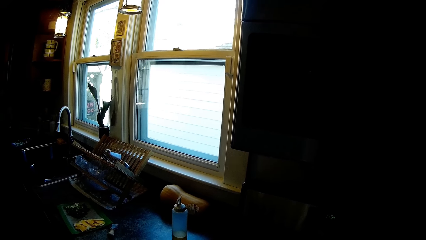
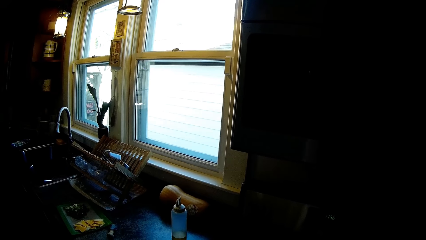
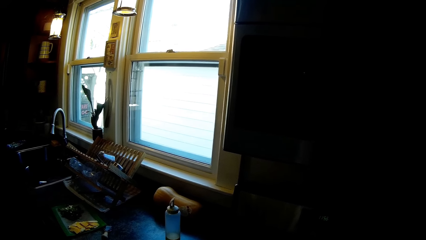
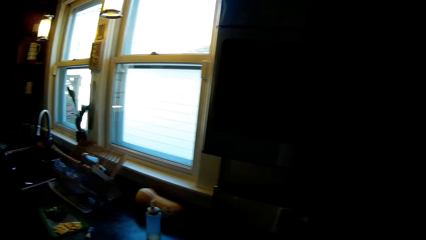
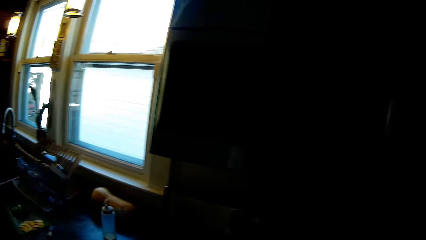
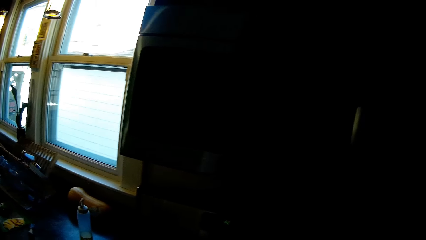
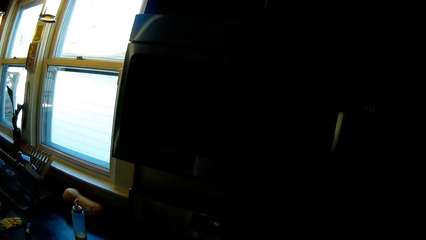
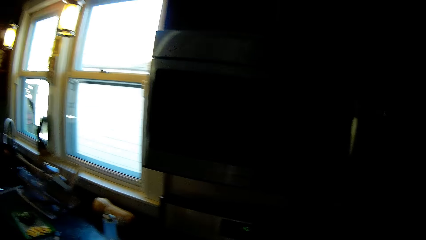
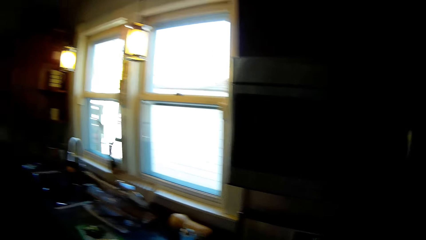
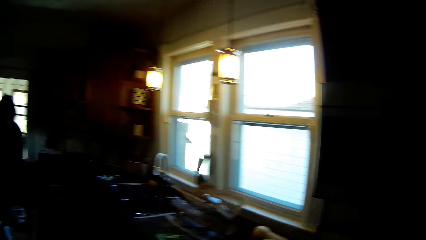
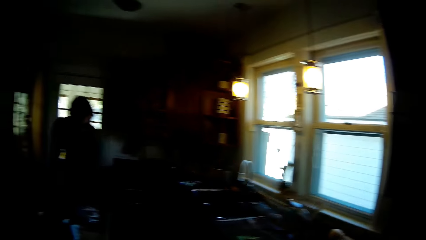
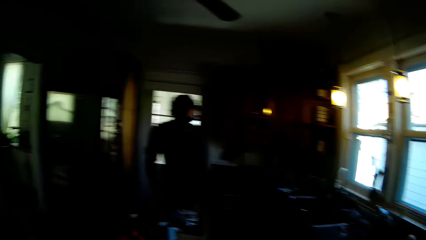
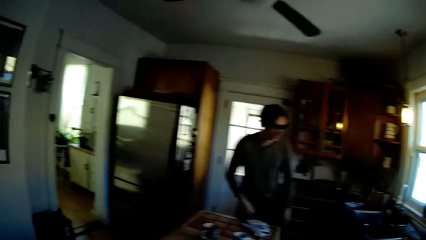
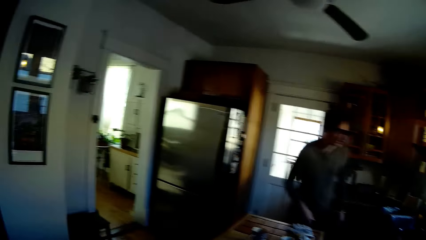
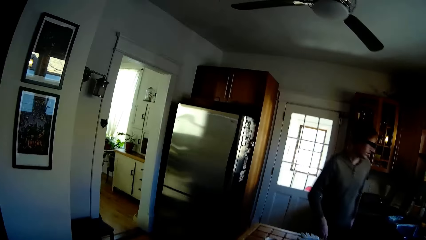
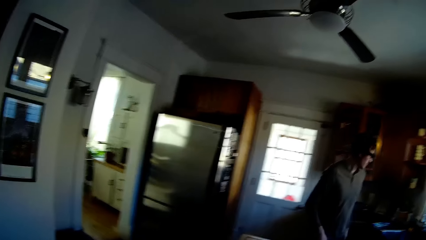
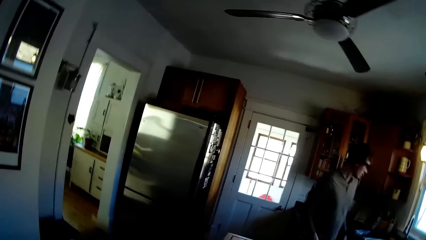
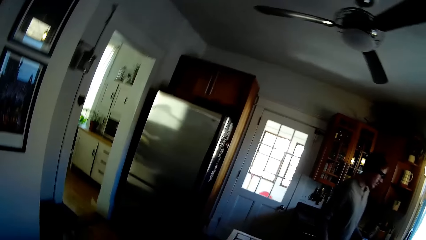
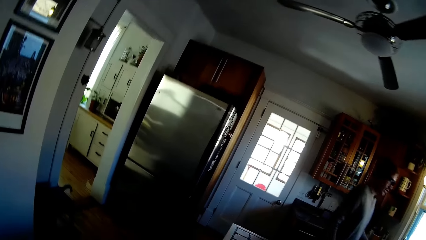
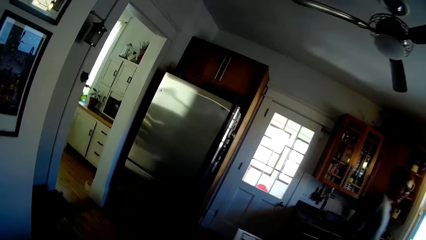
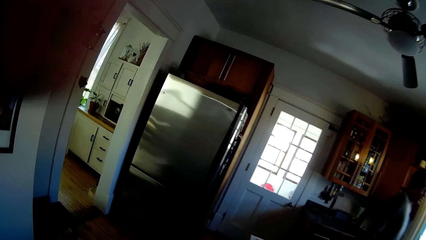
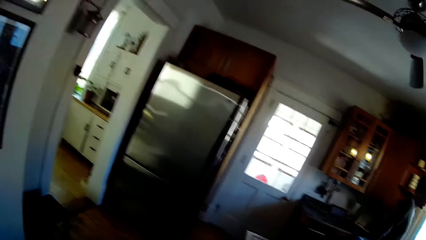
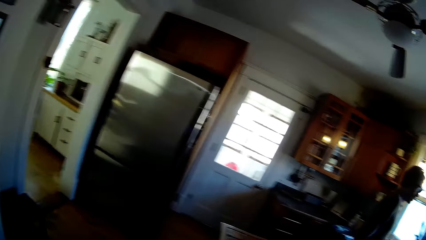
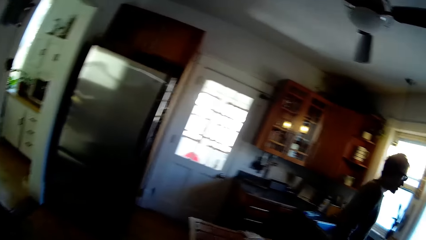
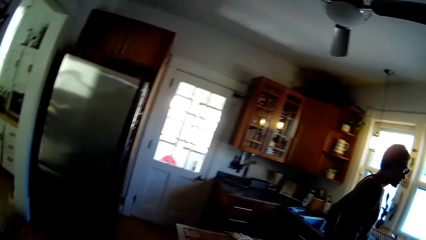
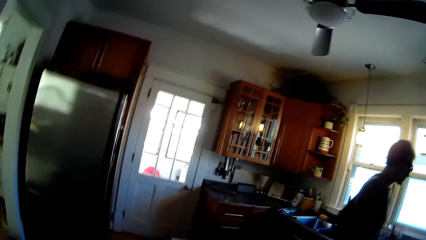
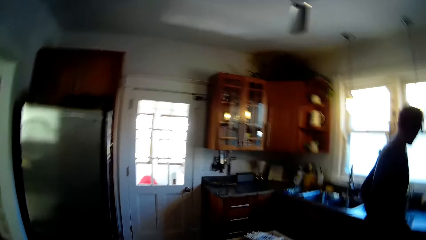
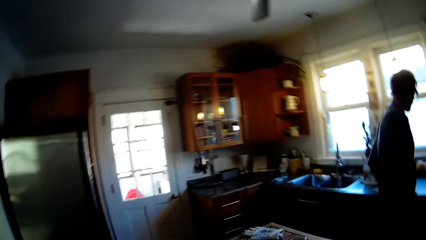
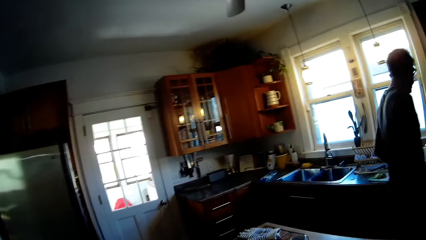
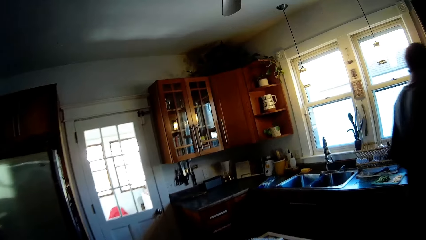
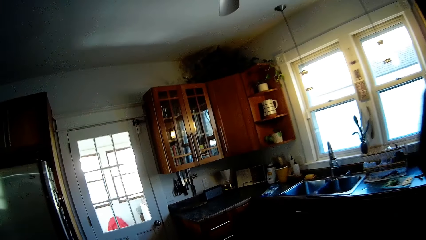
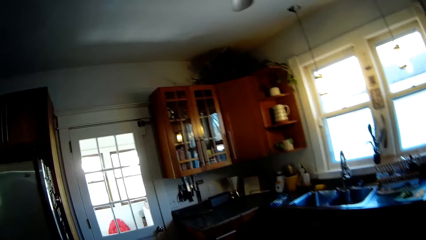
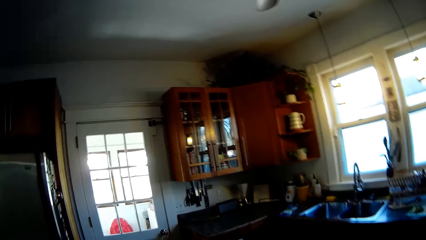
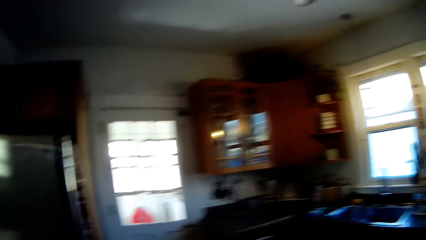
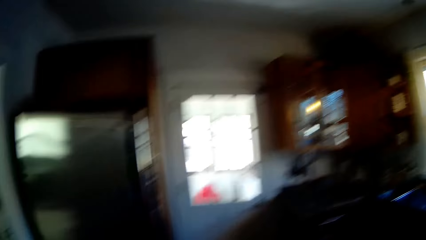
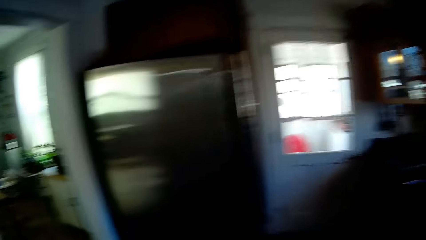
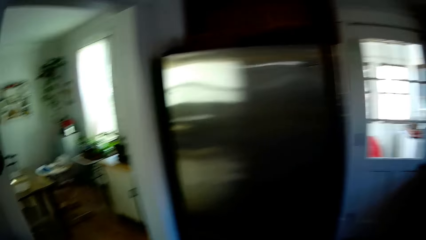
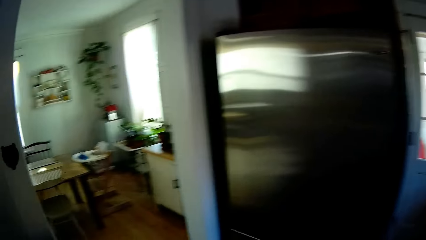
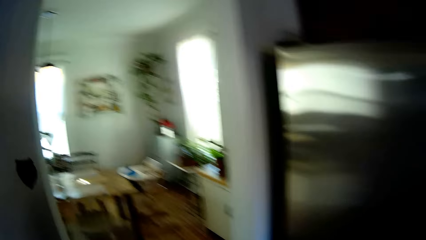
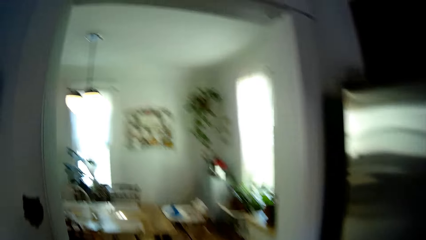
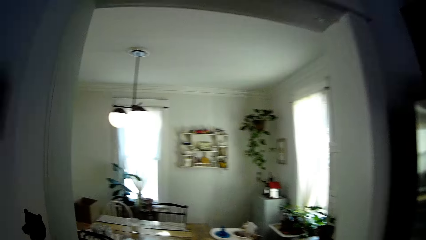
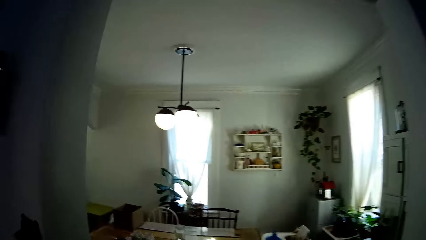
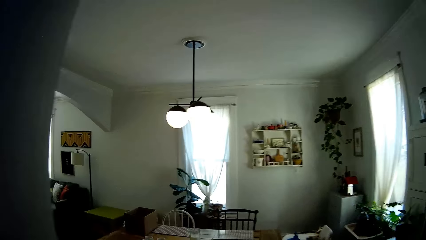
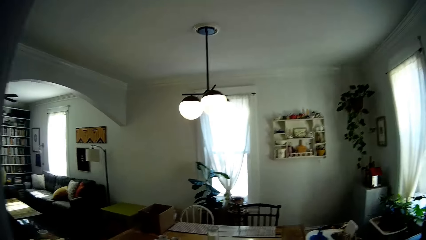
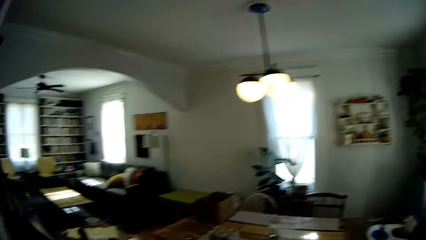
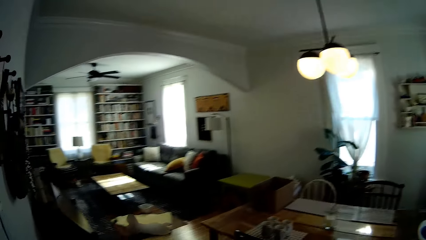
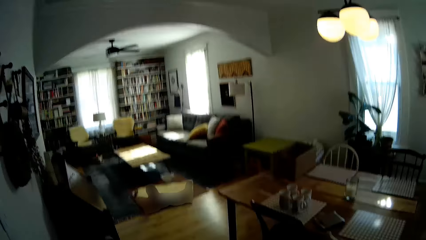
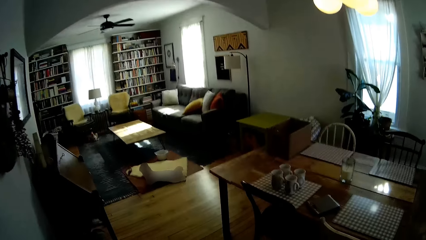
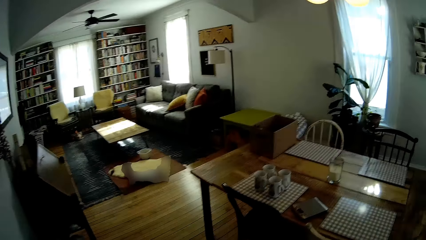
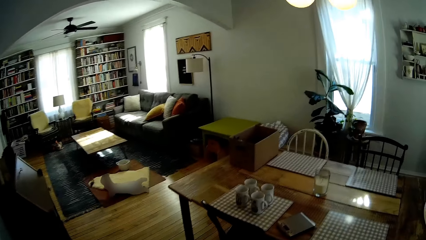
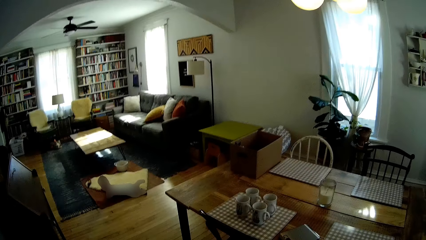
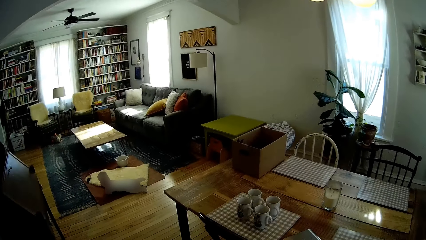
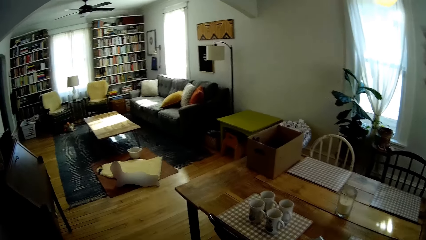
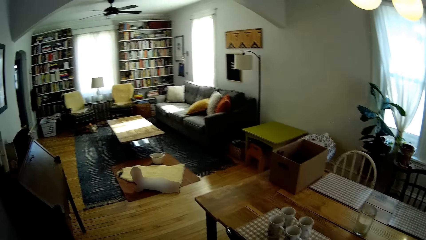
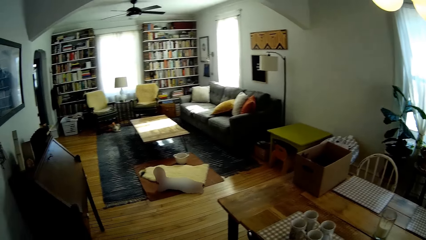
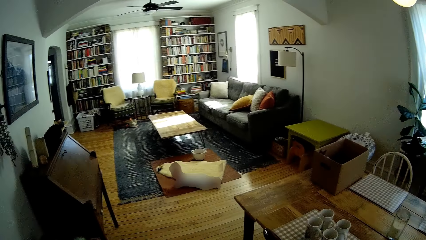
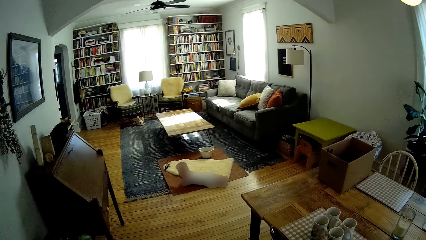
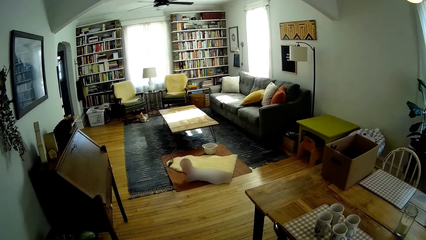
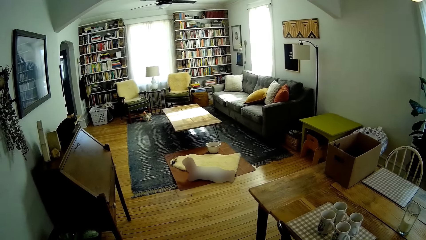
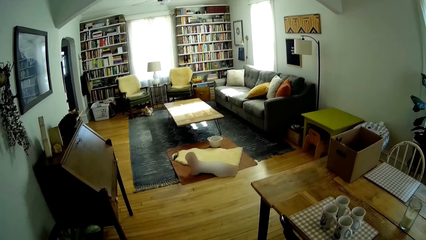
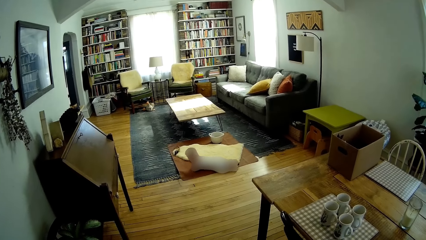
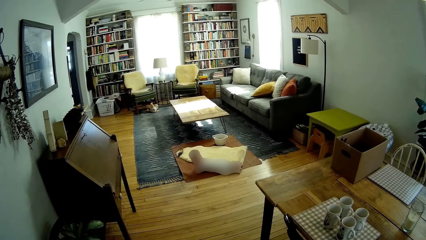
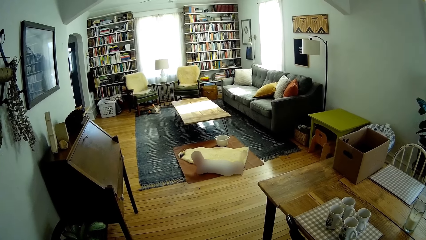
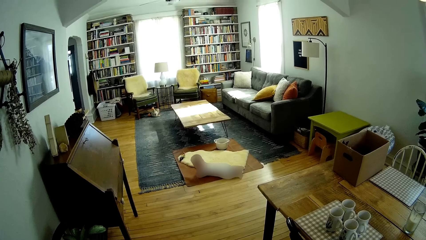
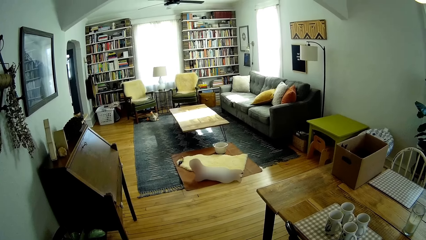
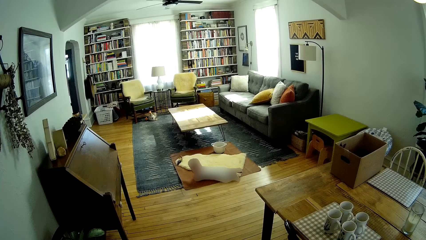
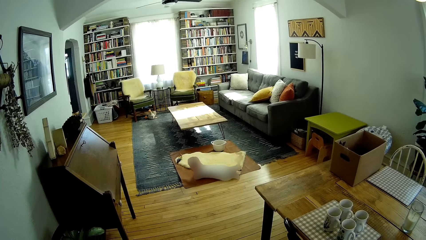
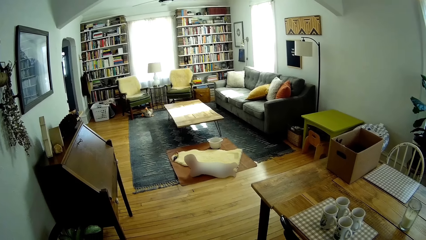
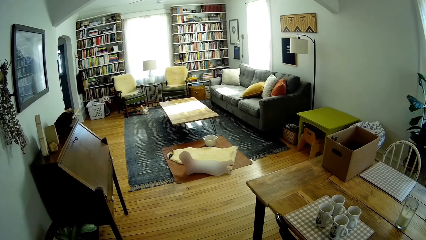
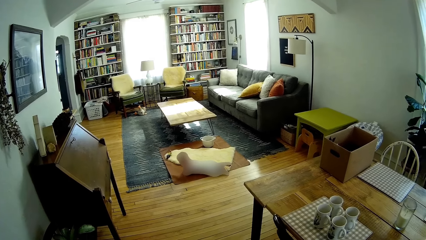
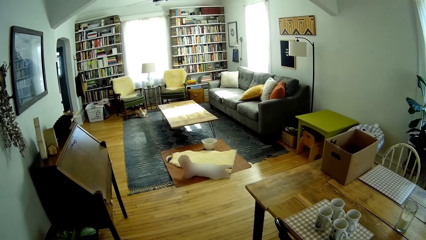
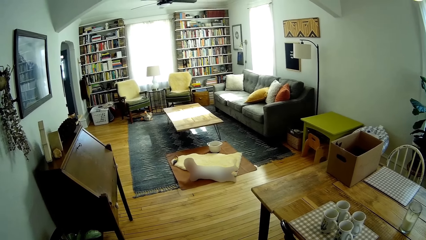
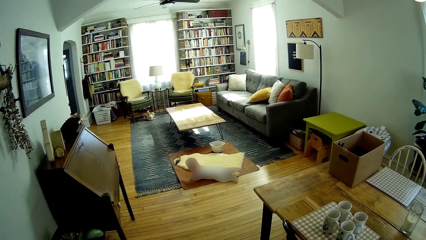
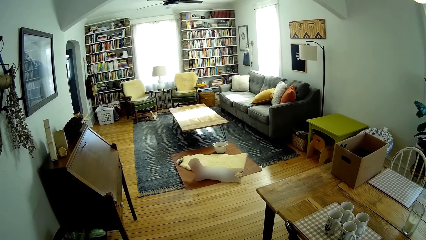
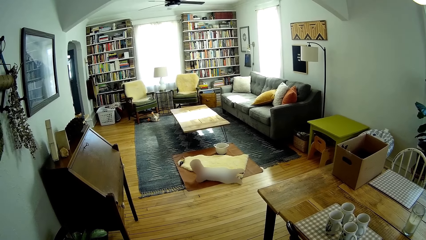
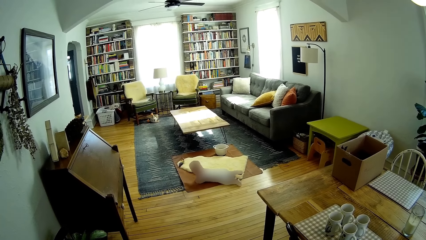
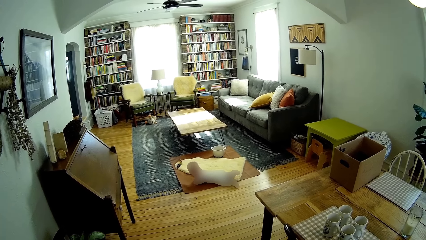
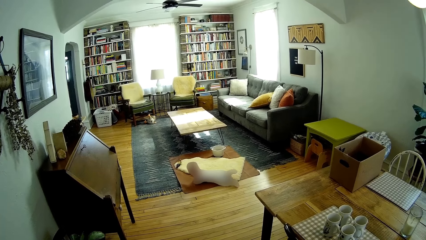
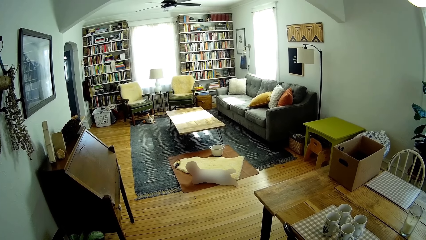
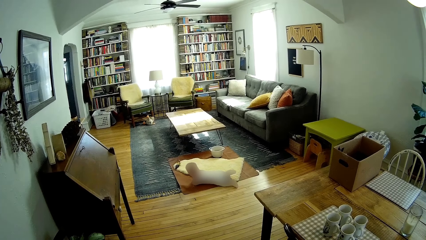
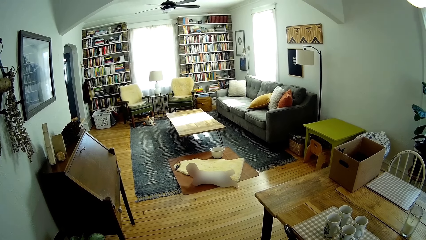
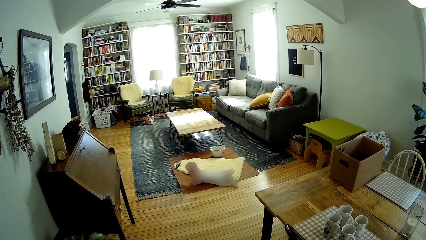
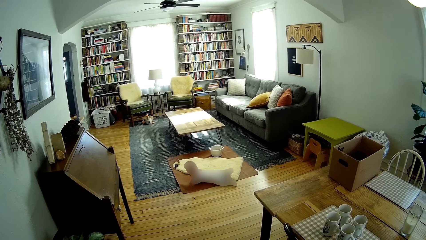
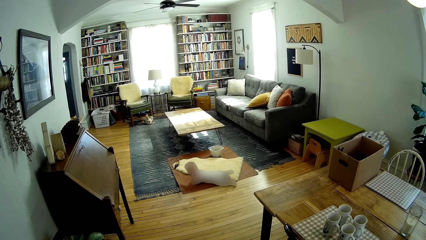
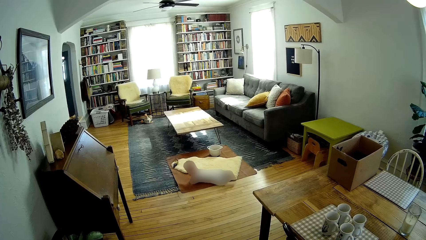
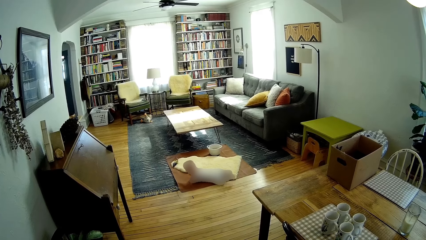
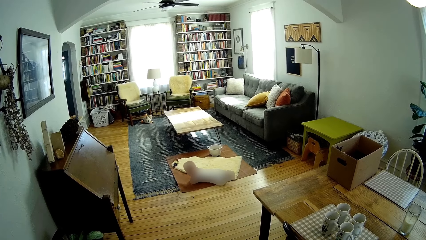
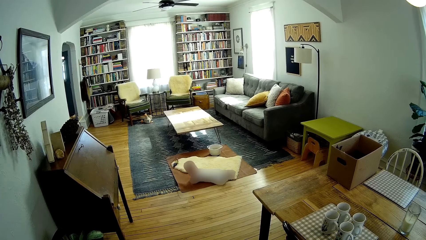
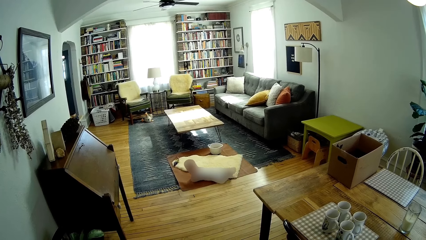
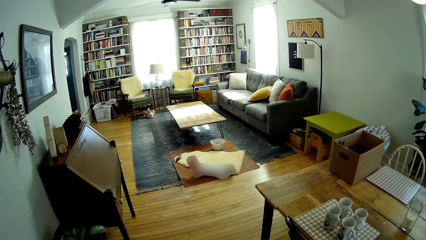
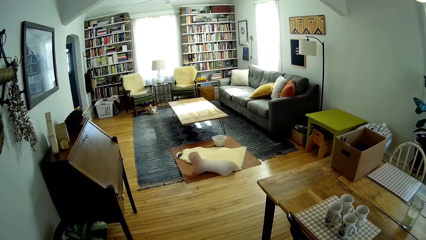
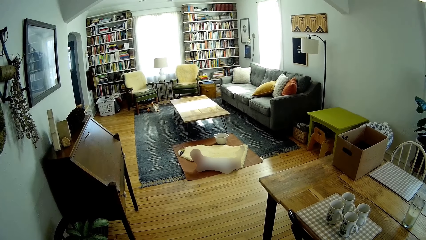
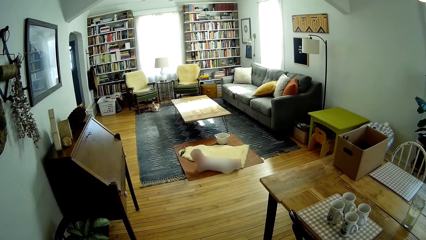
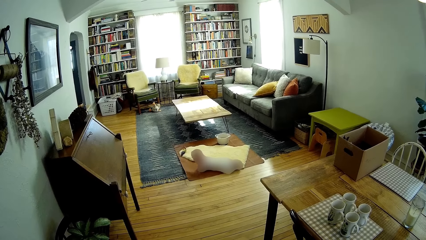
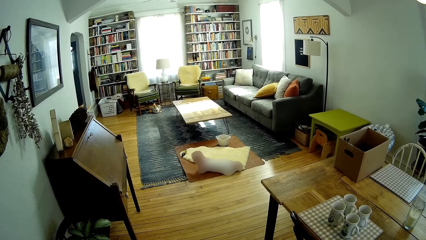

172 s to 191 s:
The camera wearer looks around, waves the hand, and looks around. They walk into the dining area. They talk to the man. They walk to the living room. They talk to the baby.
